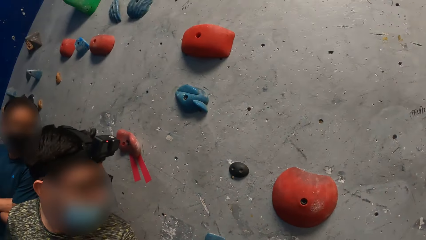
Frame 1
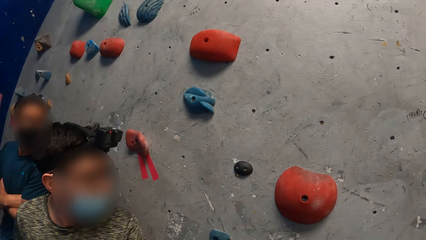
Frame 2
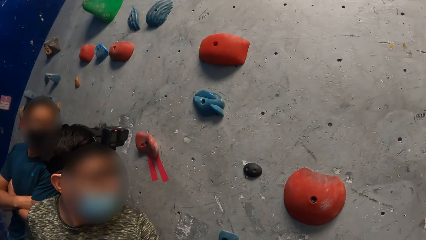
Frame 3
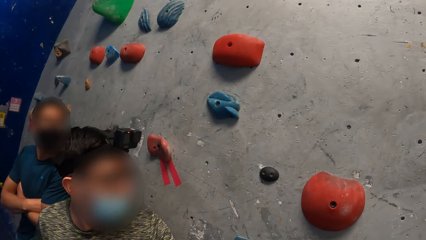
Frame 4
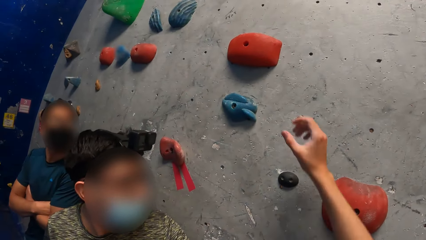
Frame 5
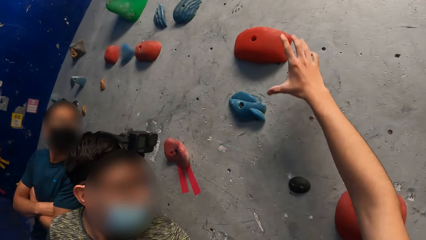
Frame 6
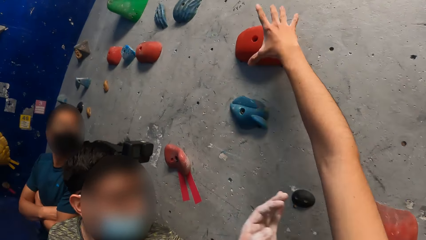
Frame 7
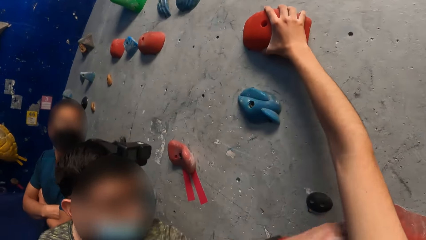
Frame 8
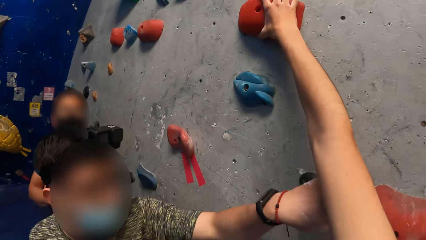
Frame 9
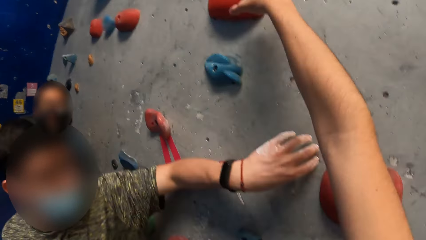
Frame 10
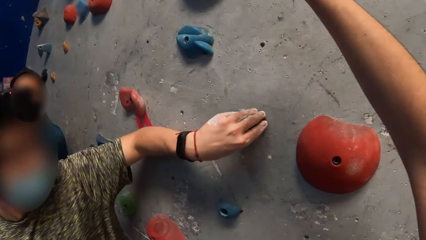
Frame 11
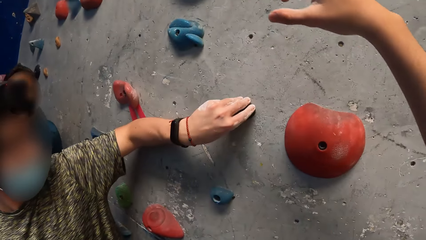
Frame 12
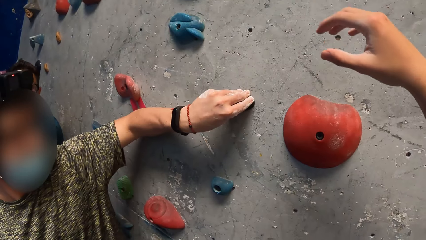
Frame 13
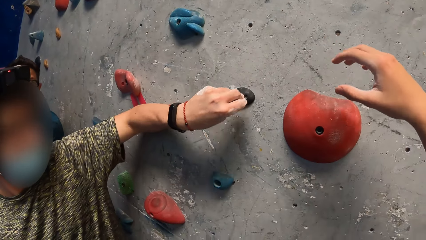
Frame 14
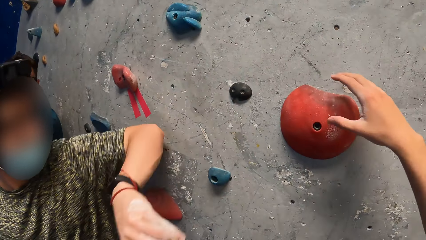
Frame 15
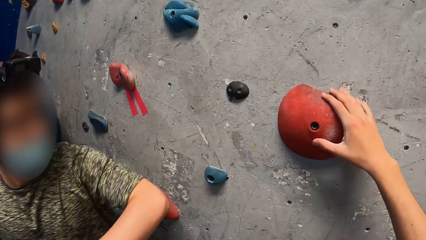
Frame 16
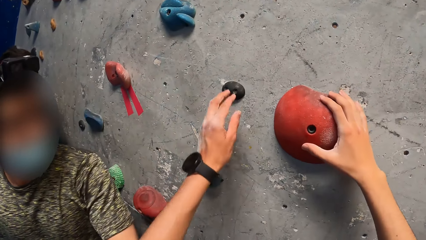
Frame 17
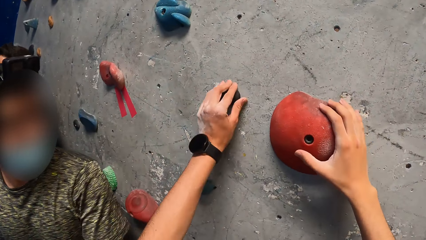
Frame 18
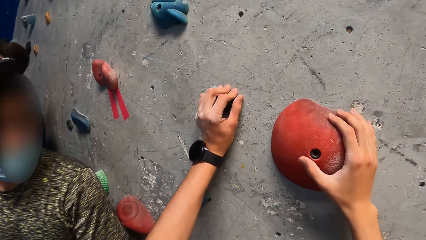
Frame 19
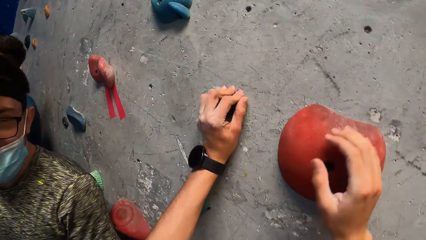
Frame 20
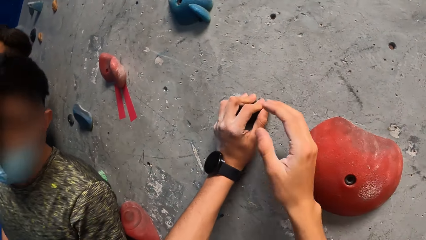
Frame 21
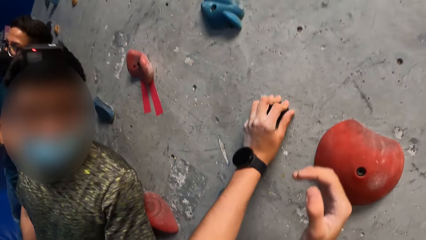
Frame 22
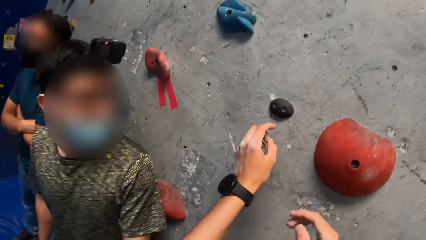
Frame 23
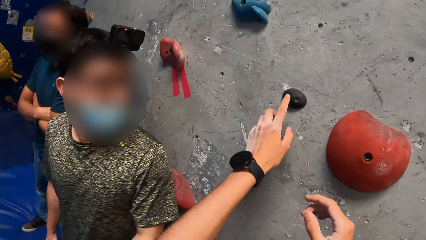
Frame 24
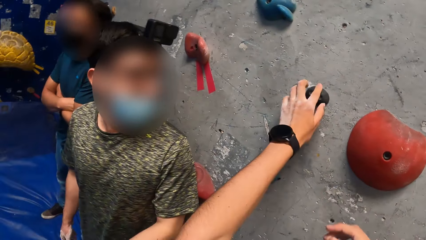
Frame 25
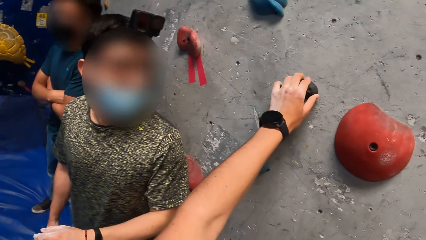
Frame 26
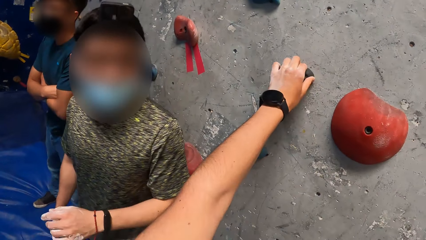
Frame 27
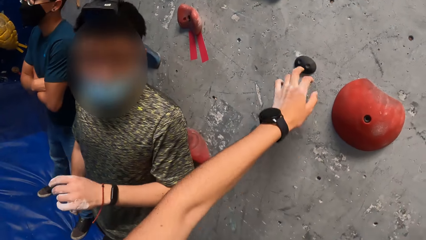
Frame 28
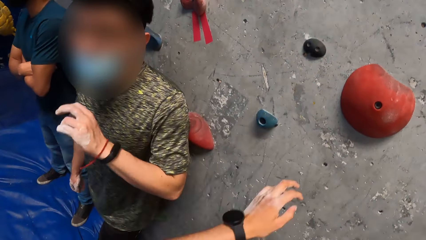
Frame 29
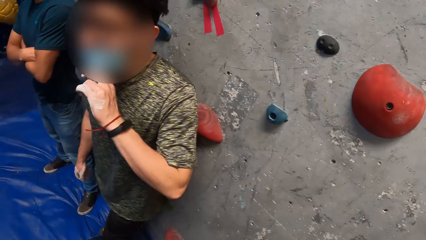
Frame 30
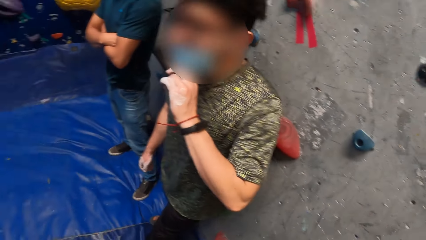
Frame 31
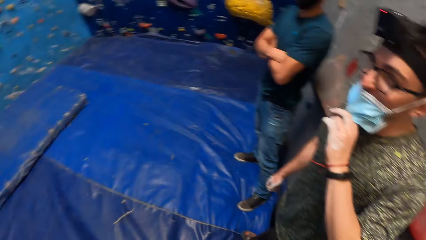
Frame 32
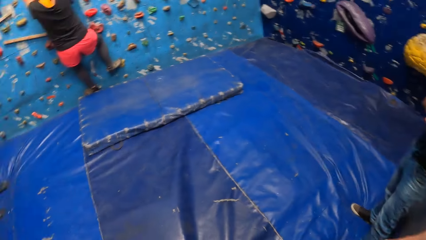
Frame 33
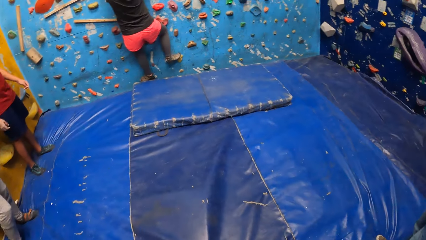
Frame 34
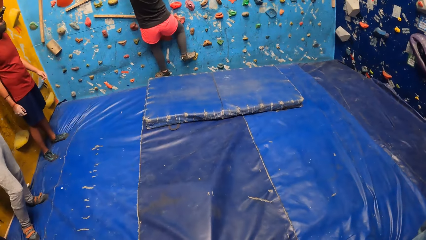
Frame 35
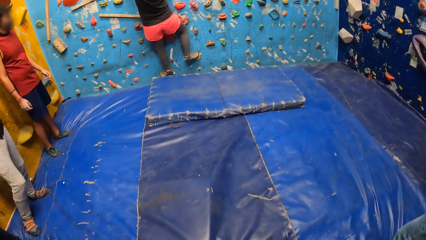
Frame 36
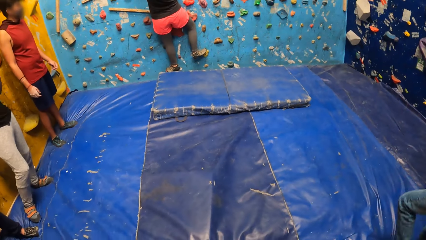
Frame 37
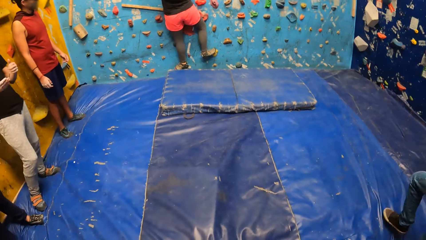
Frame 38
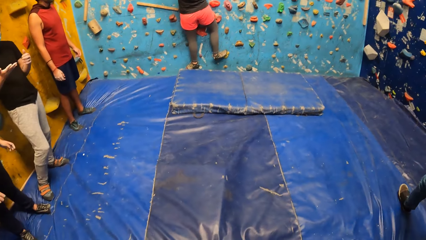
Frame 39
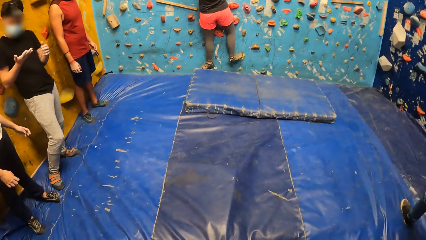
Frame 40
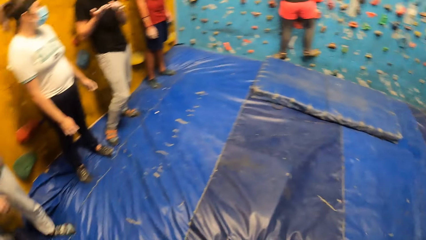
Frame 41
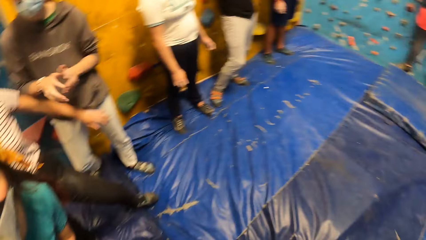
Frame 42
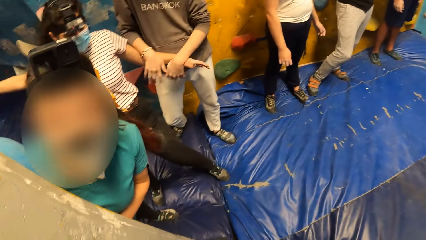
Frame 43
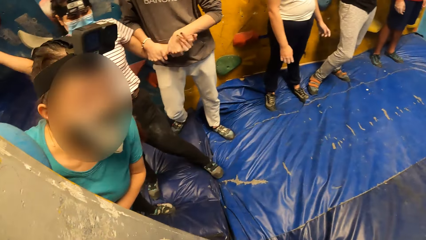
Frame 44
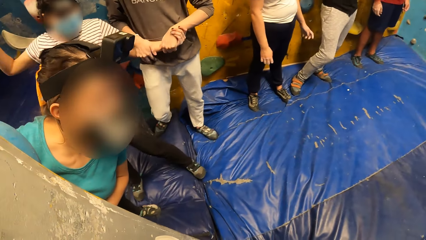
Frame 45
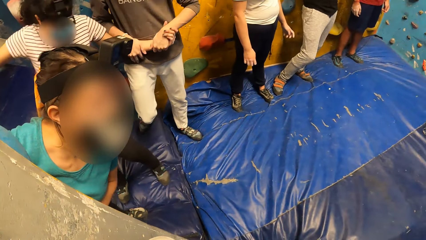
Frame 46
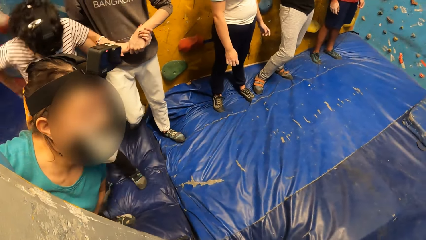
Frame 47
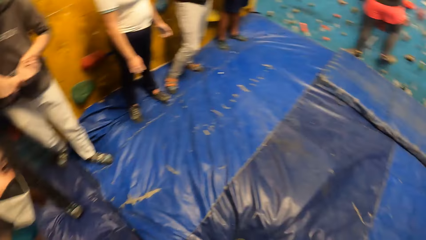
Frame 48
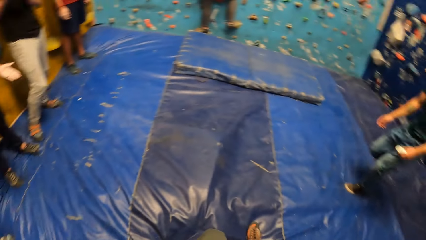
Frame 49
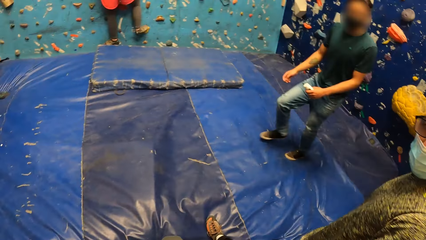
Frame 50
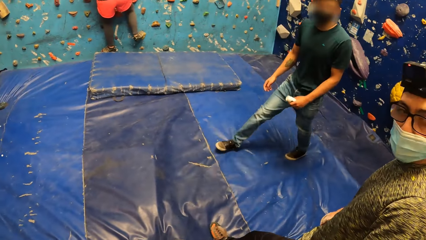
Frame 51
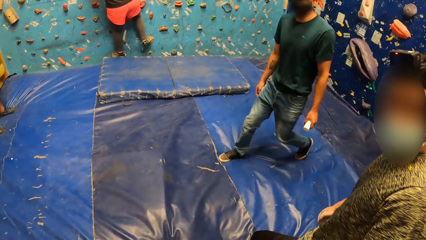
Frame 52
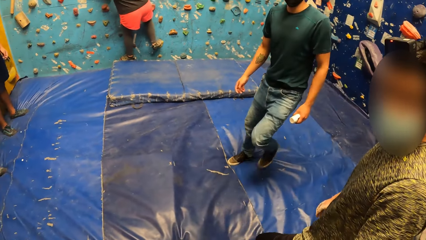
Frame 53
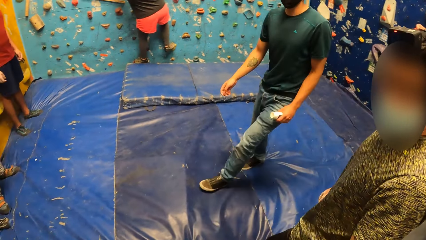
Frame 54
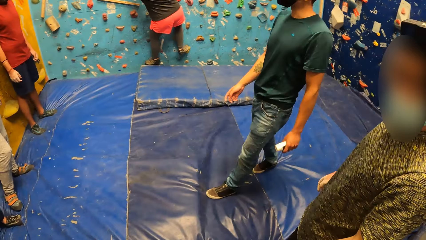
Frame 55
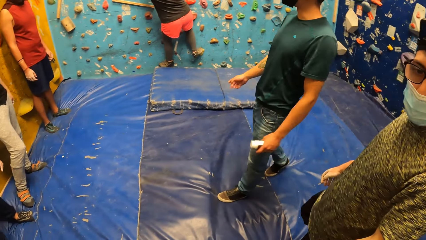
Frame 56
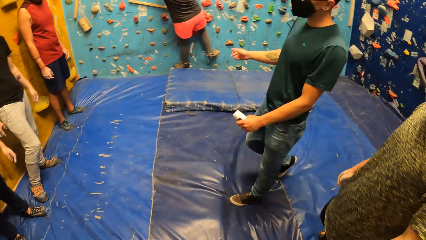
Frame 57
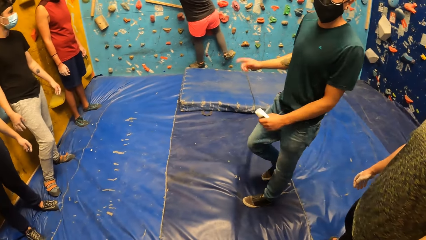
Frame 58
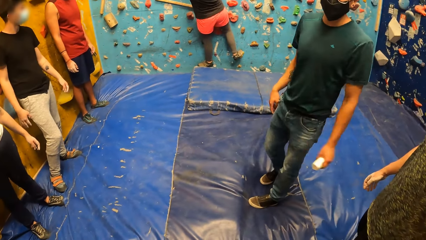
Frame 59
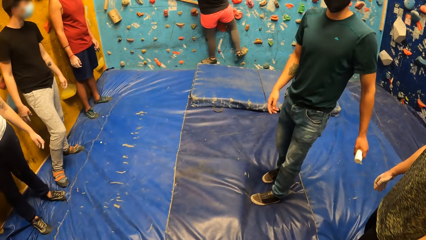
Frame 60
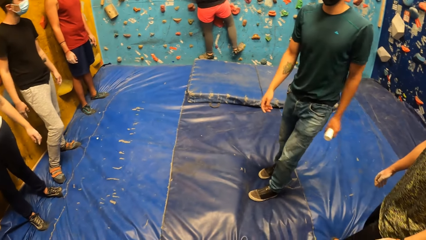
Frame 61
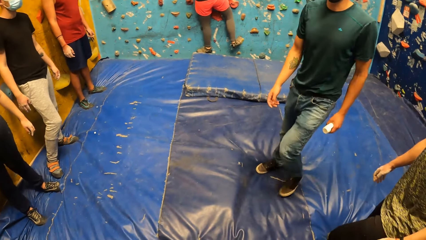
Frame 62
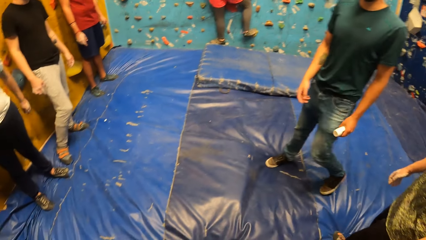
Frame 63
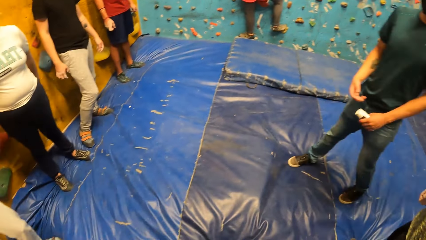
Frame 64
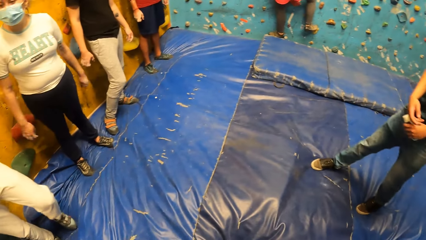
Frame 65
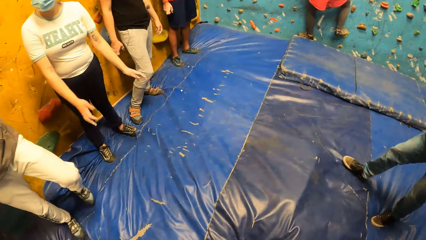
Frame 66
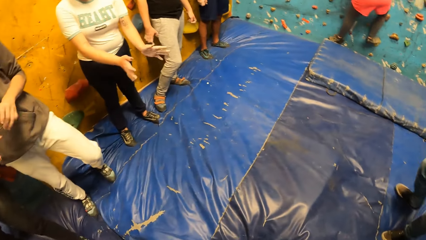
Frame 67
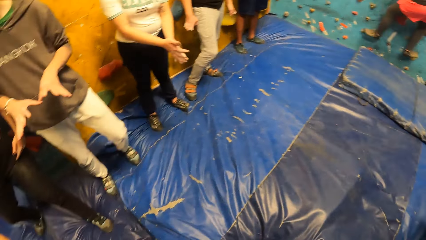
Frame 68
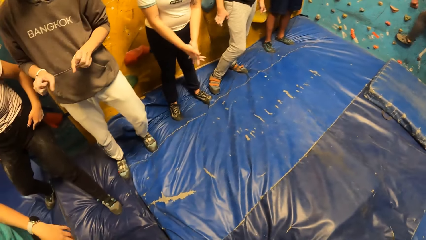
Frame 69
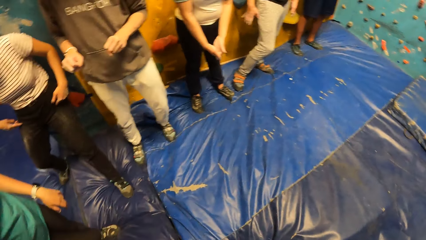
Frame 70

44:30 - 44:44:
The camera wearer looks around the climbing wall game. They interact with a man. They touch the climbing wall steps. The man touches a rock on the wall with his left hand. The woman rock climbs. The camera wearer looks around the climbing wall game. They interact with a group of people.

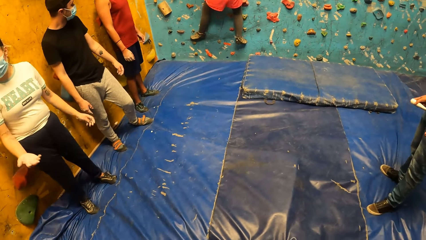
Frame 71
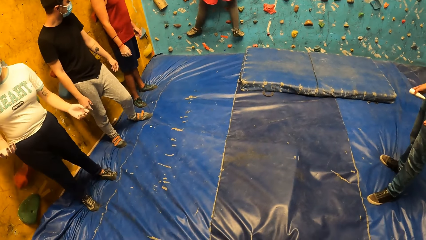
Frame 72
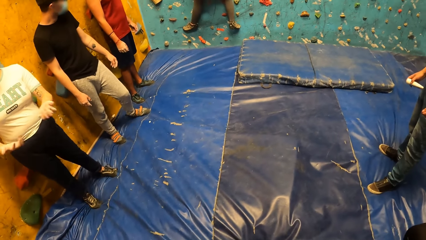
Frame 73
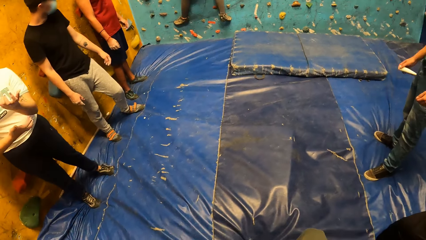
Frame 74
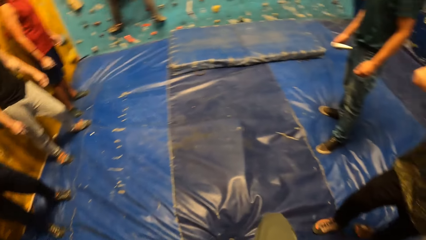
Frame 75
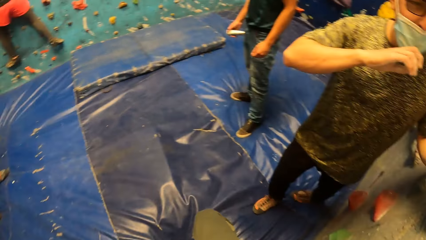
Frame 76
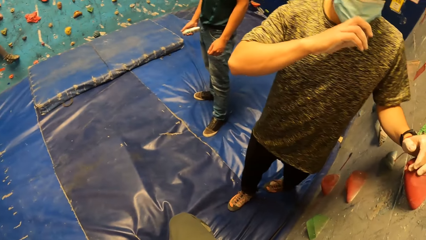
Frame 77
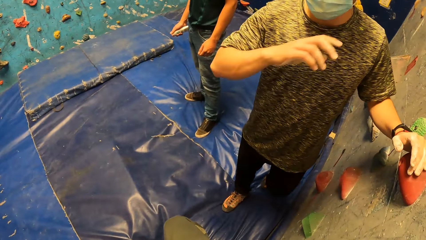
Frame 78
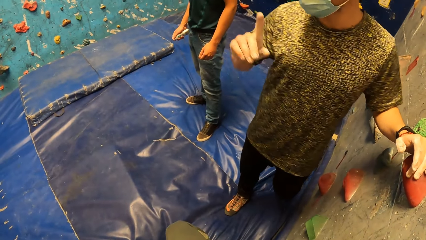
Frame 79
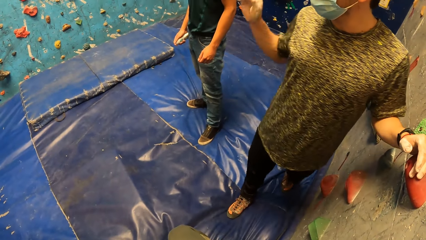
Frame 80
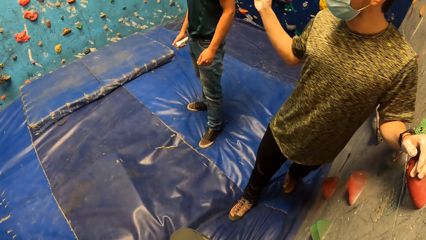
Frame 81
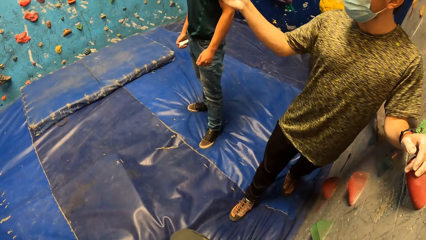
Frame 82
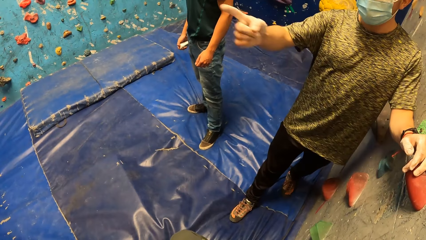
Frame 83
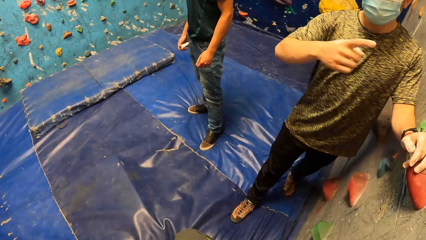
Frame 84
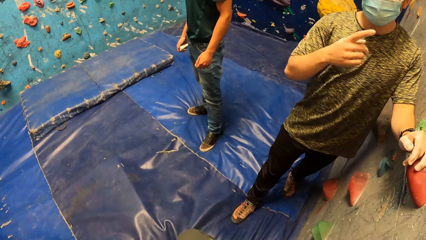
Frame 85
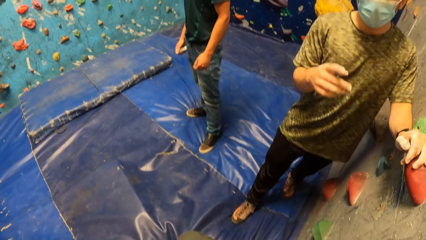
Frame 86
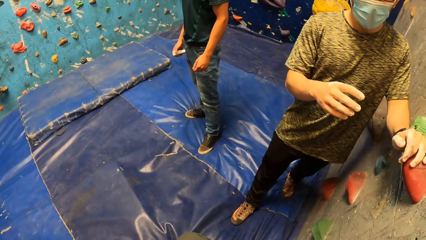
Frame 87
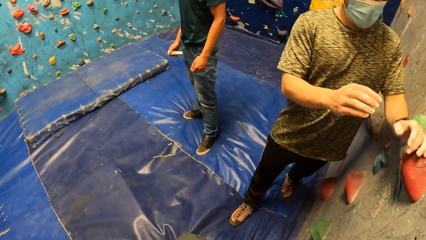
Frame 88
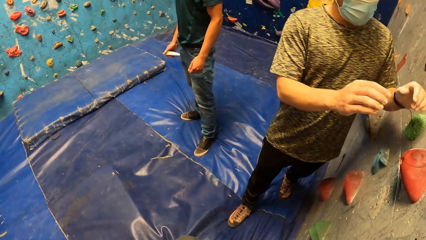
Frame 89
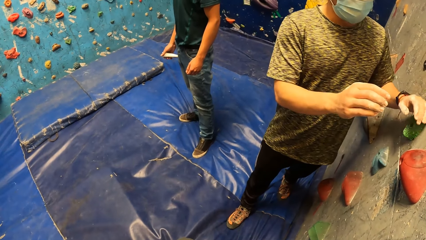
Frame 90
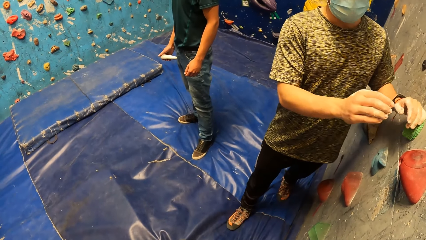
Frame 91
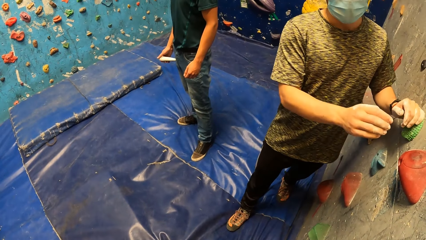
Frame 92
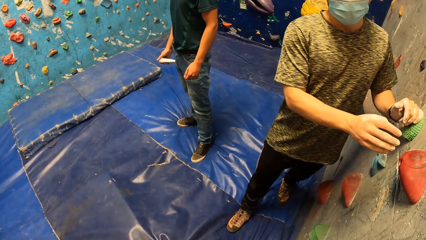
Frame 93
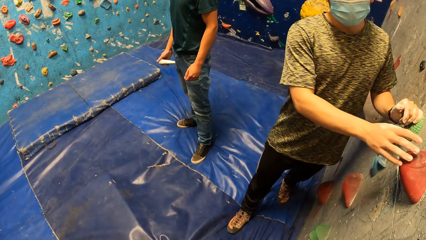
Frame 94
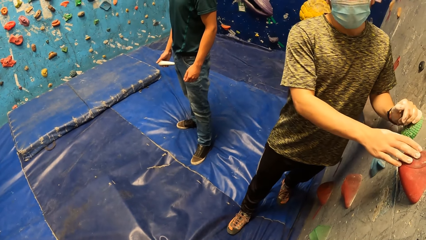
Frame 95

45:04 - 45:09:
The man touches some rocks on the wall. The camera wearer interacts with the man.
